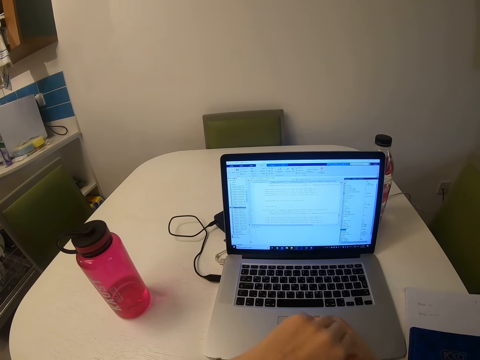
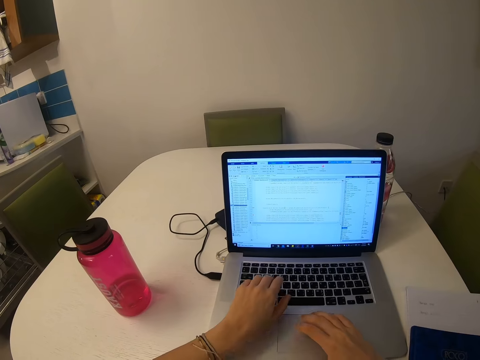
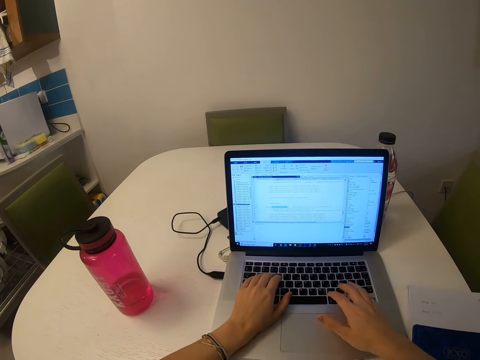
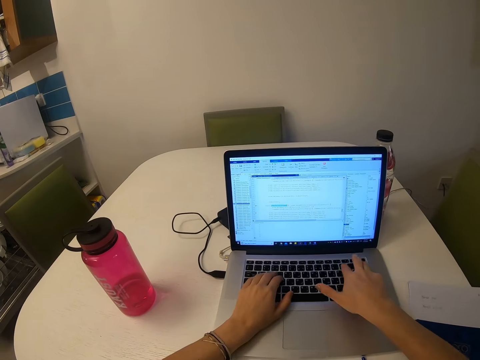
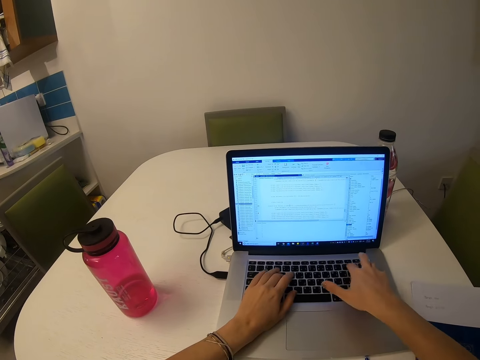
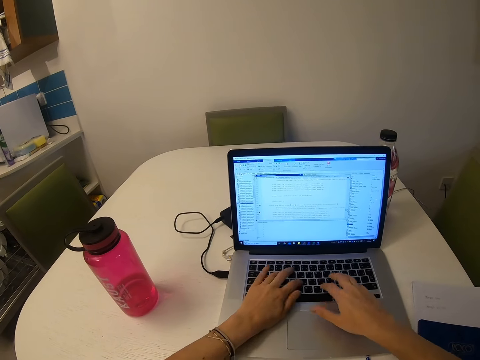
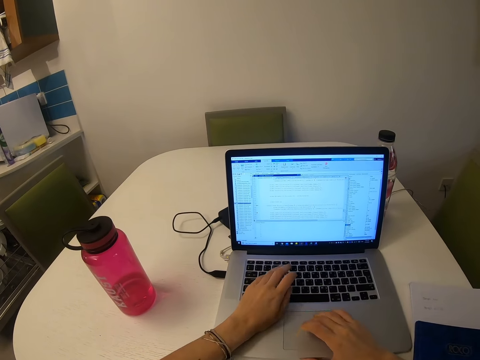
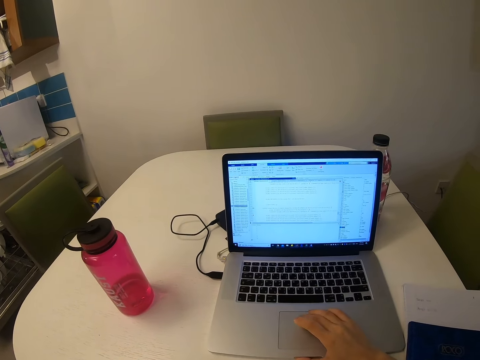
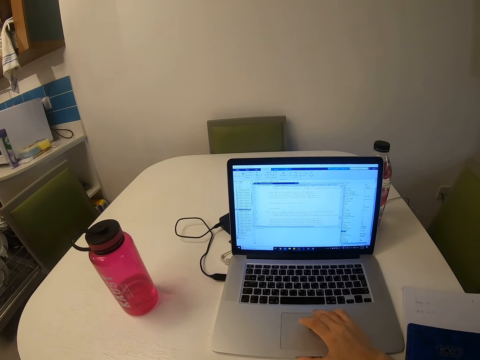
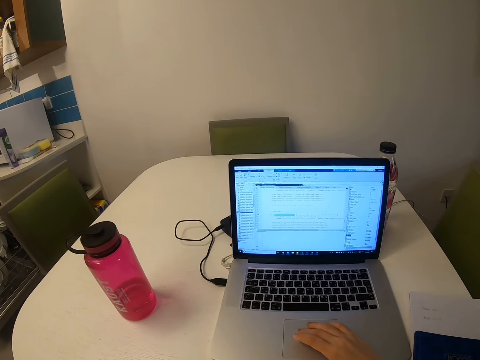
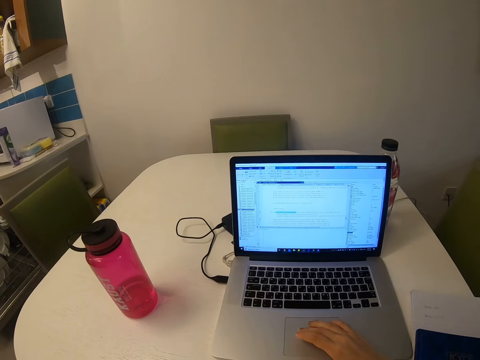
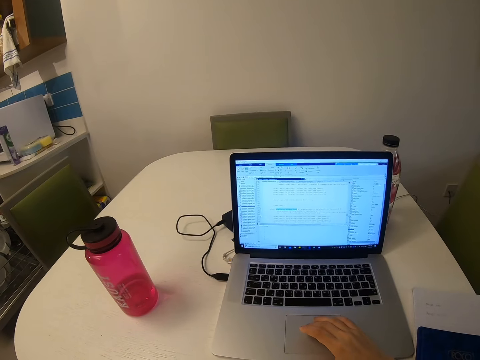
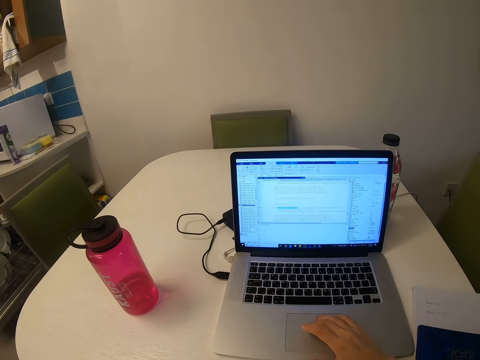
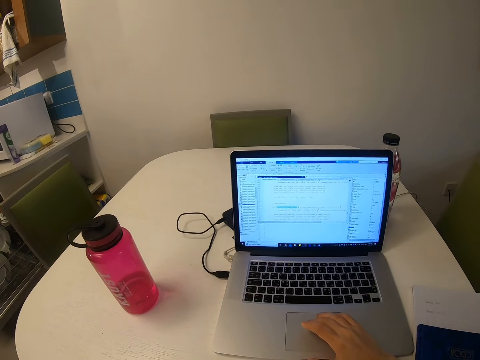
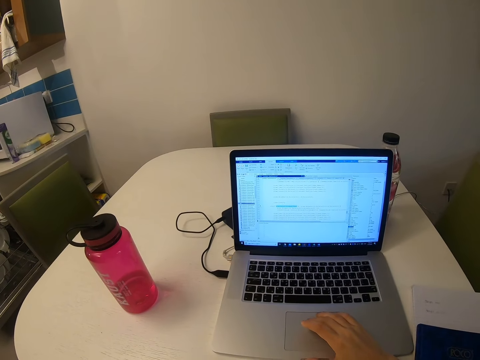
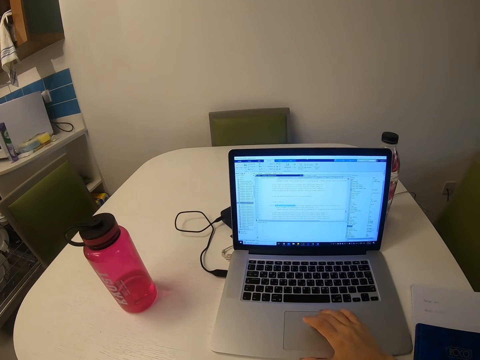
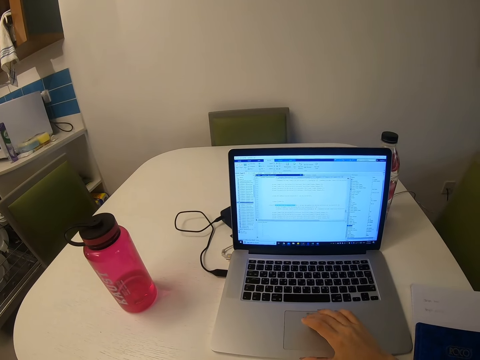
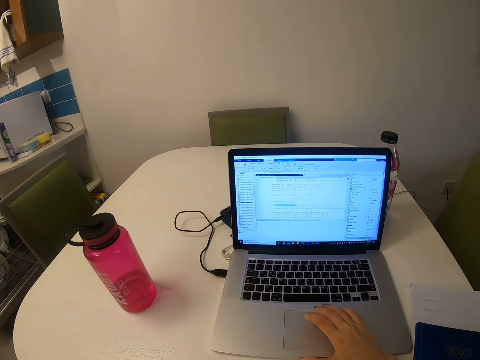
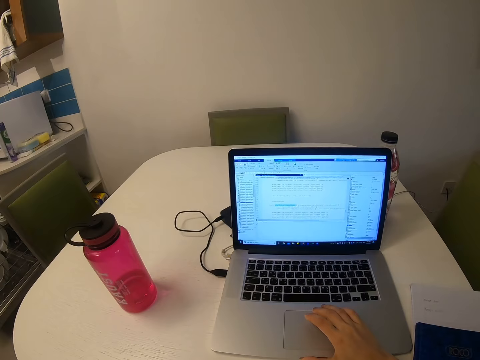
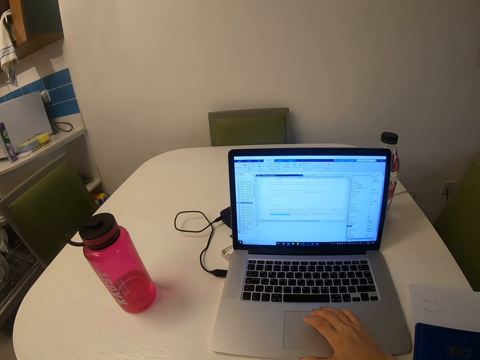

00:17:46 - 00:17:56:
The camera wearer types on the keyboard and operates the laptop. They remove the left hand from the keyboard. They scroll on the scrollbar and operate the laptop.

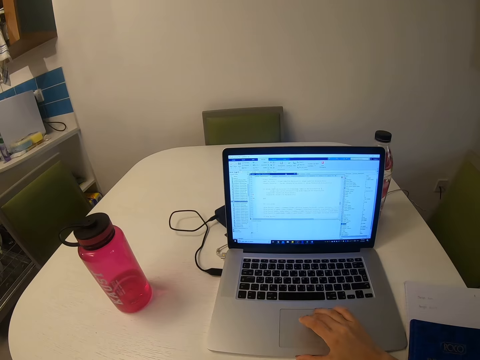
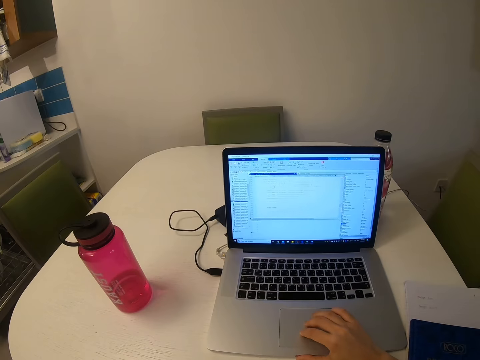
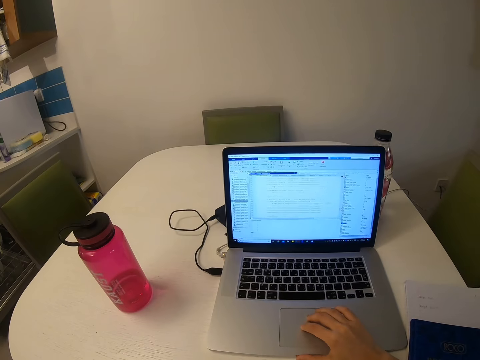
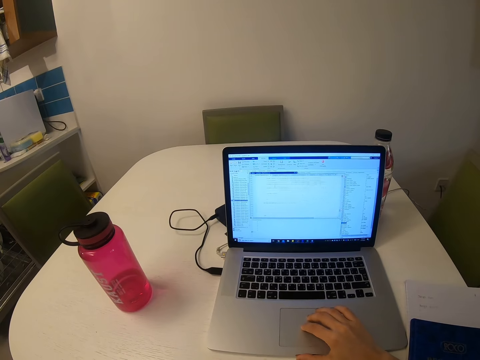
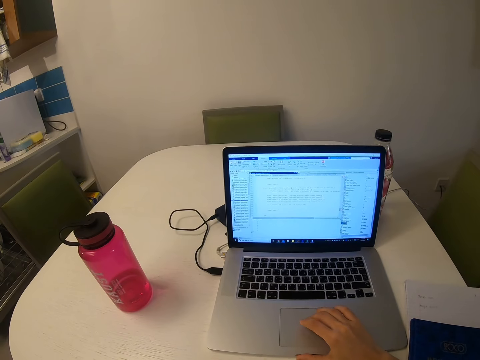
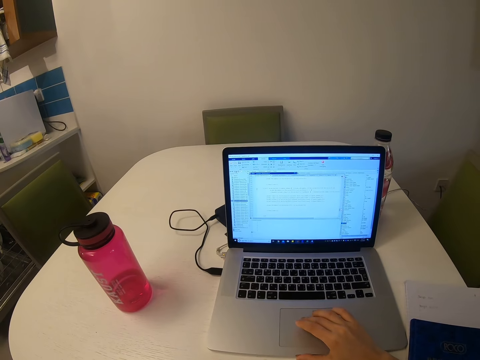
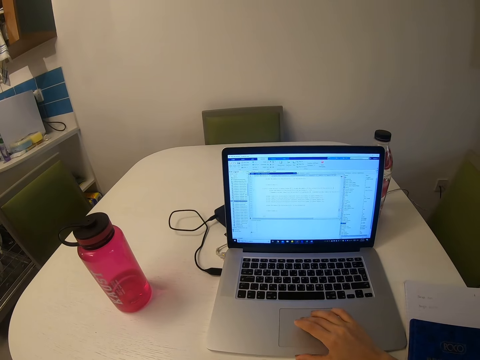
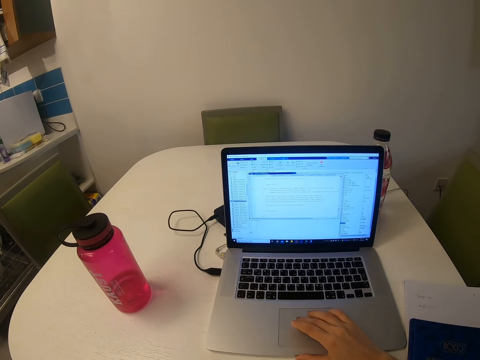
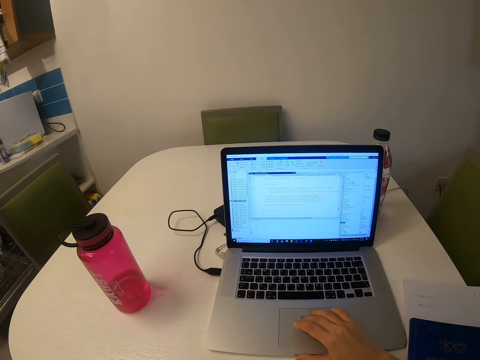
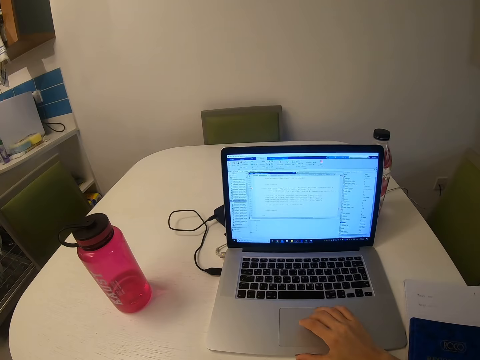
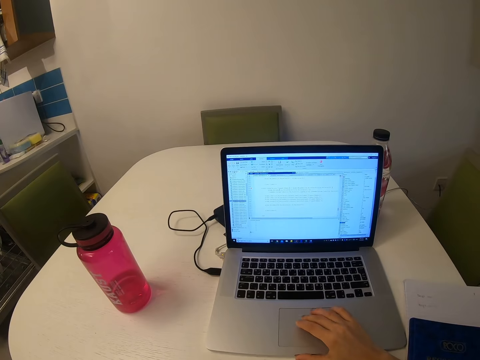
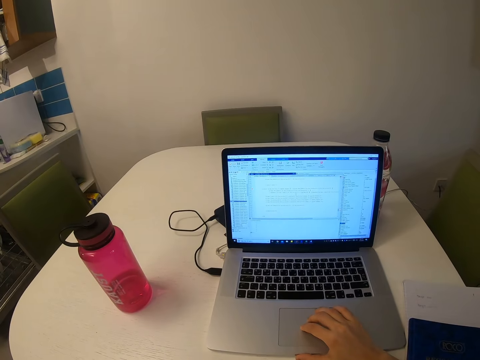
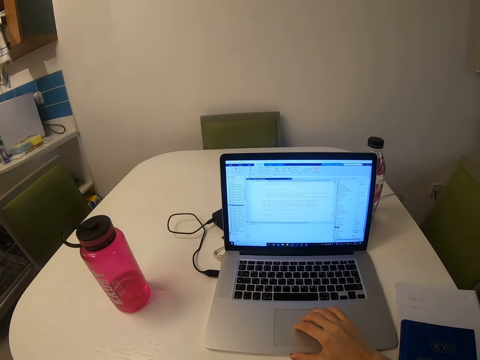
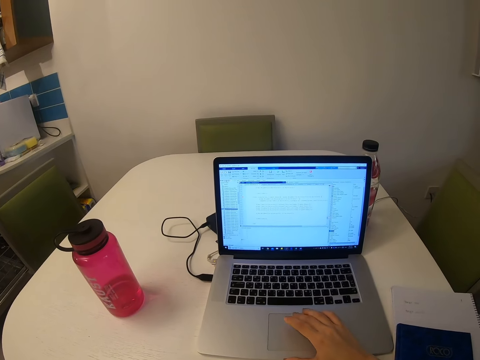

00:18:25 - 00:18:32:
The camera wearer scrolls through the scroll bar.

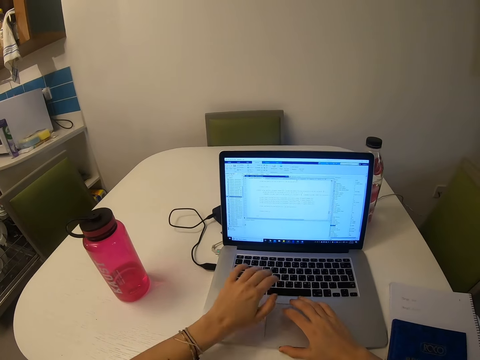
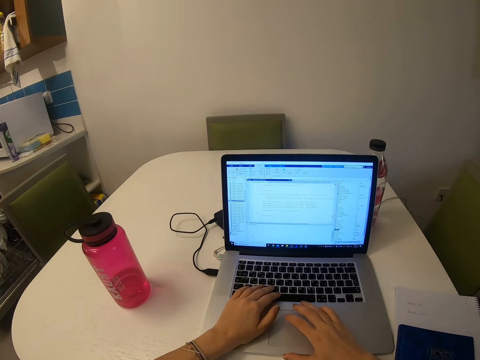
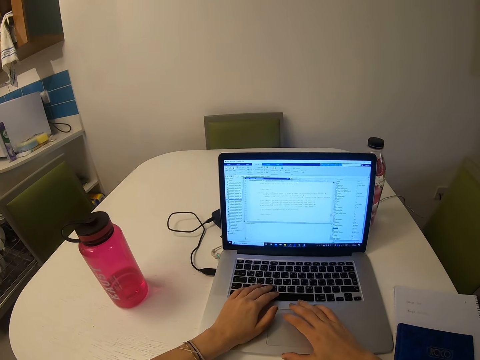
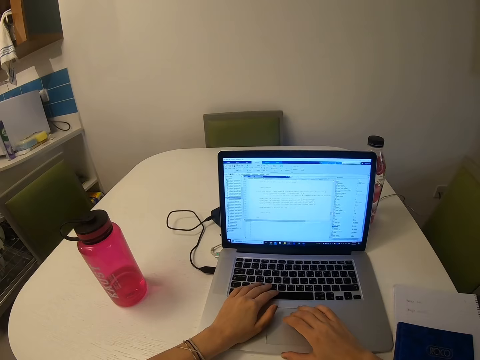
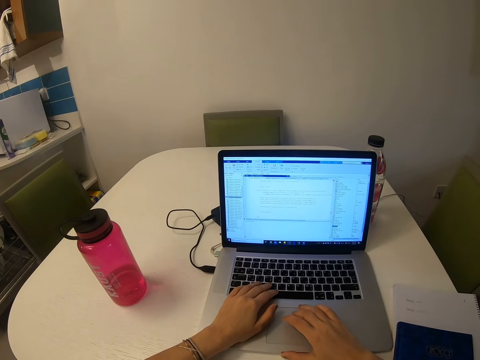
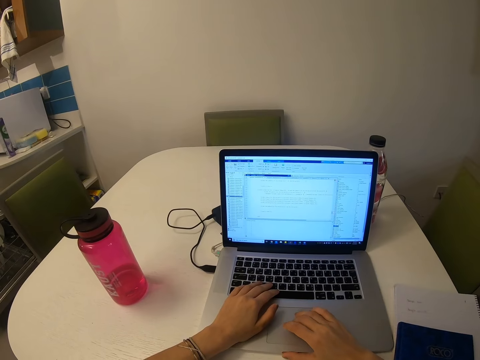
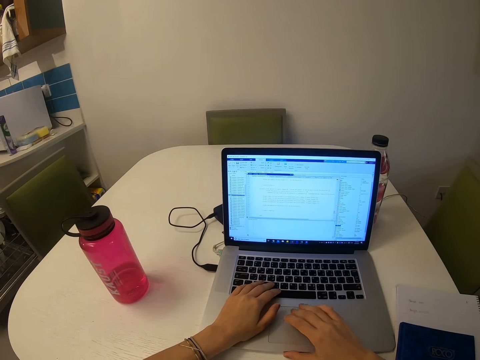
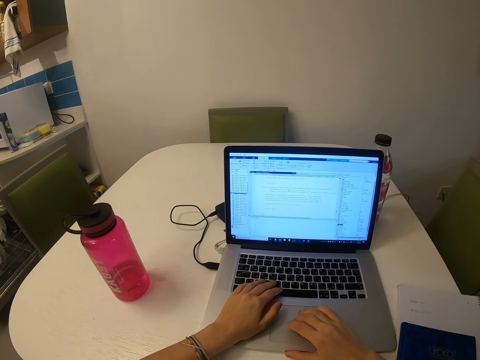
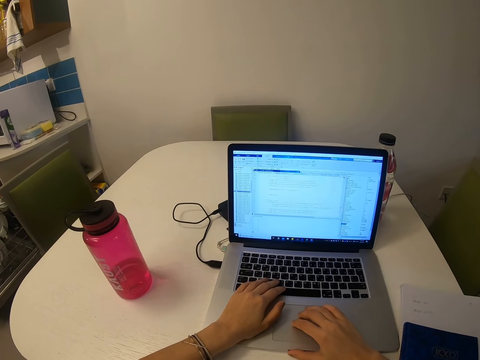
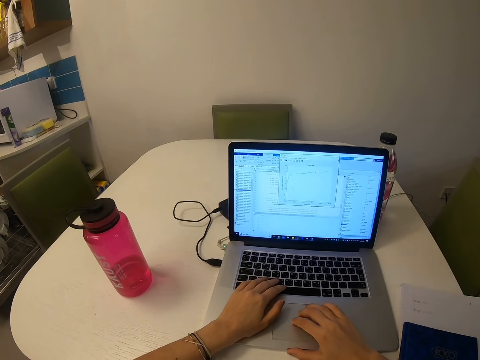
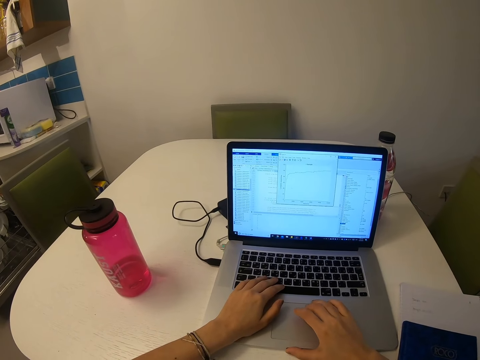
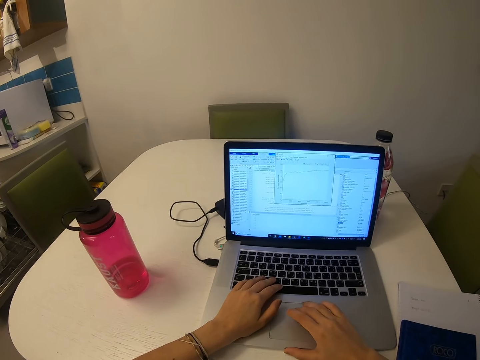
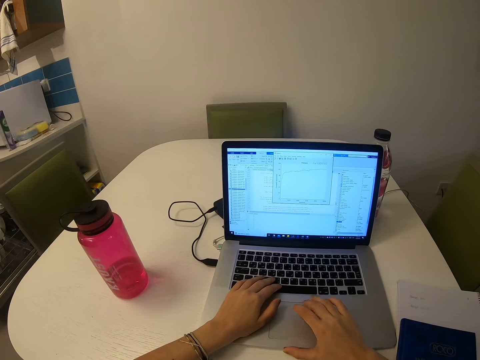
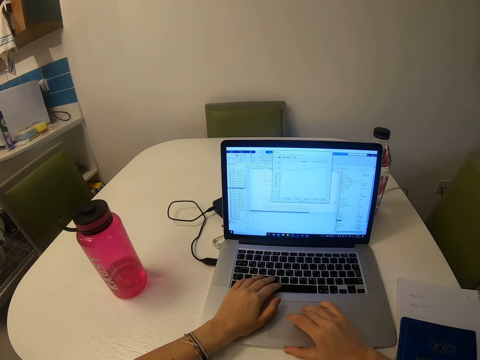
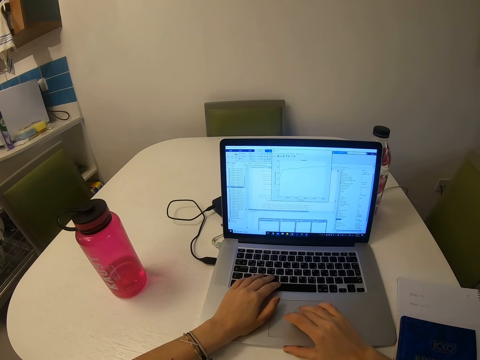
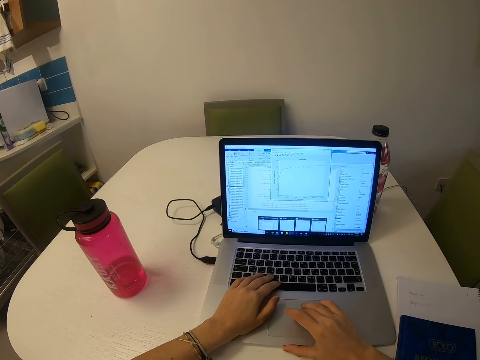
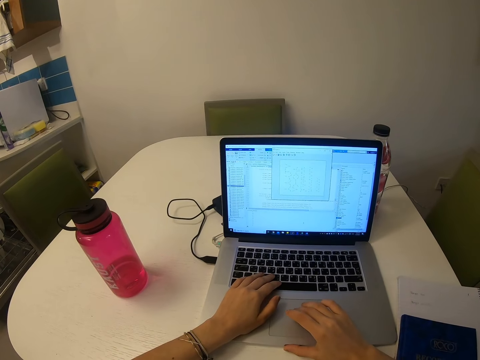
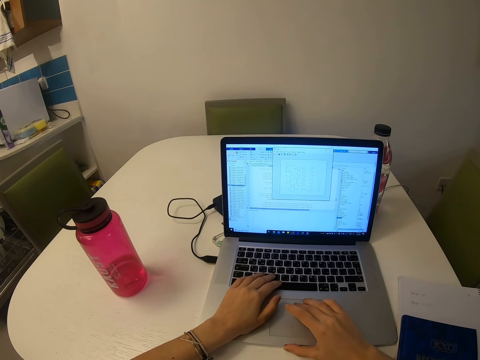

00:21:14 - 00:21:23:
The camera wearer presses the keyboard buttons. They operate a laptop and scroll through the scroll bar.
